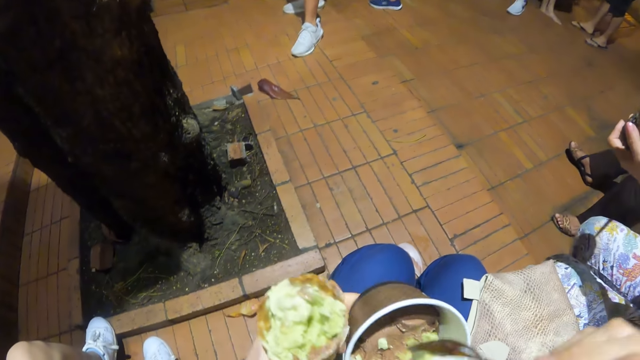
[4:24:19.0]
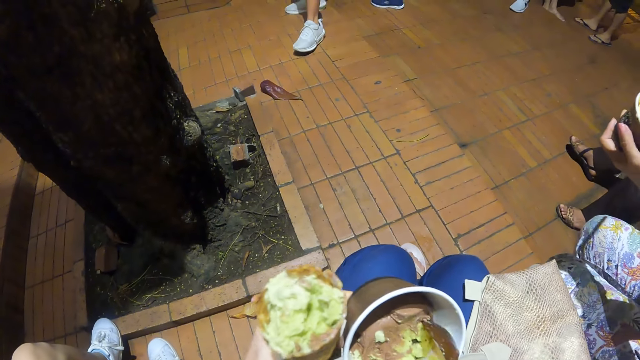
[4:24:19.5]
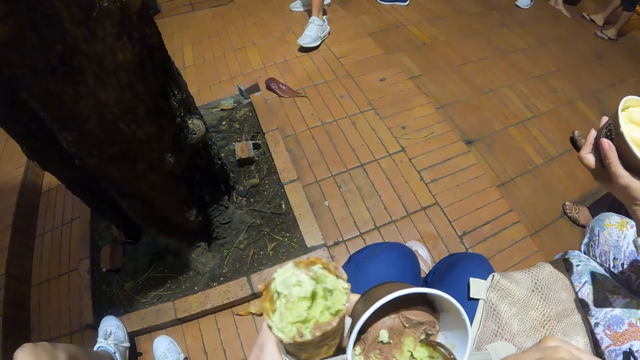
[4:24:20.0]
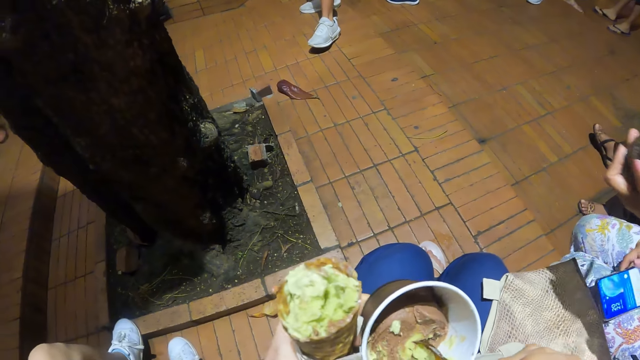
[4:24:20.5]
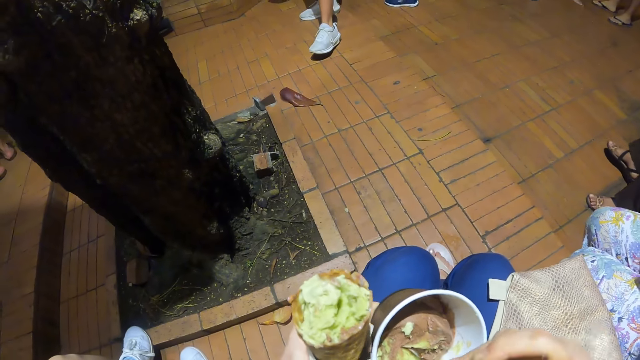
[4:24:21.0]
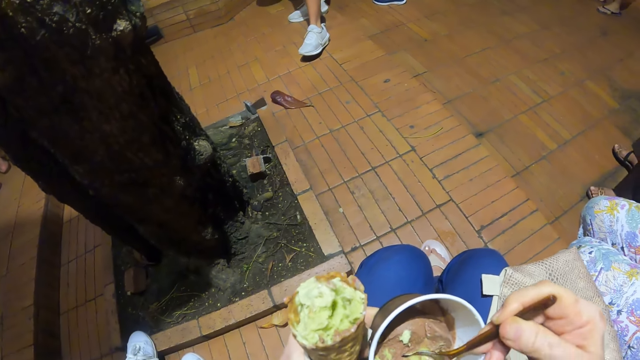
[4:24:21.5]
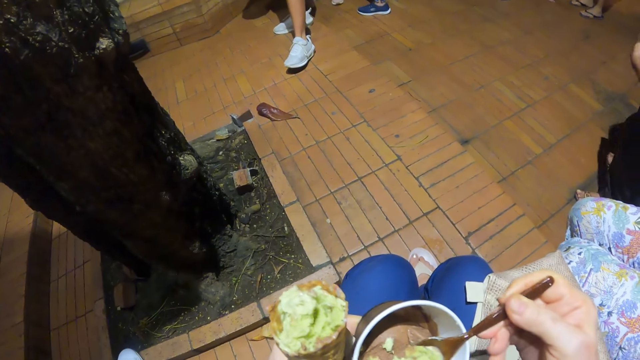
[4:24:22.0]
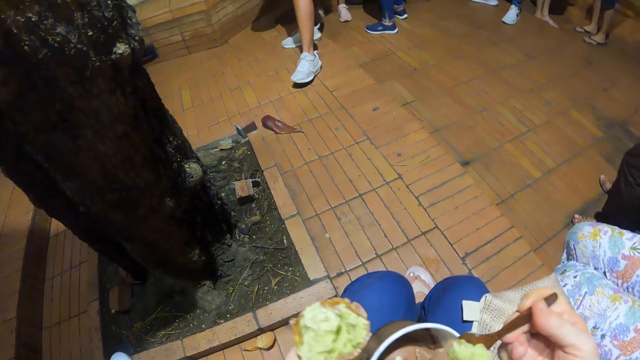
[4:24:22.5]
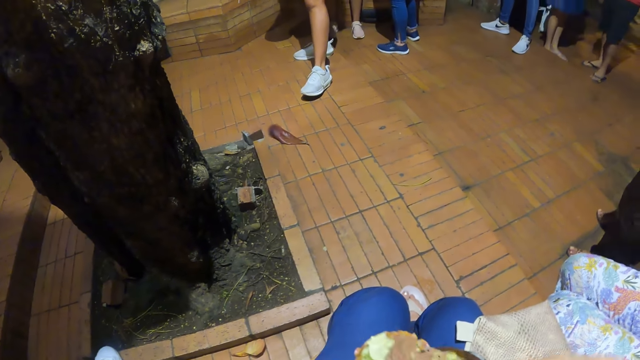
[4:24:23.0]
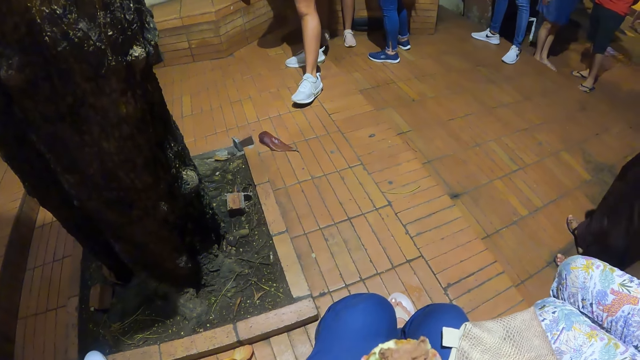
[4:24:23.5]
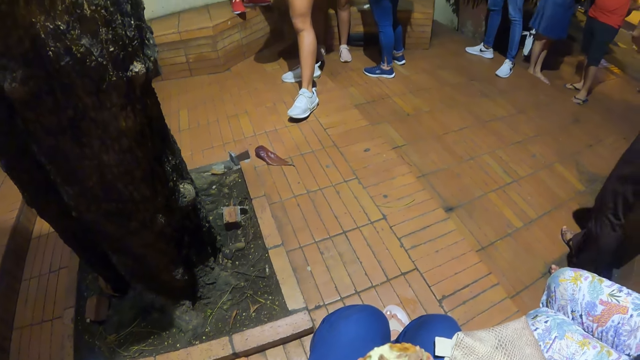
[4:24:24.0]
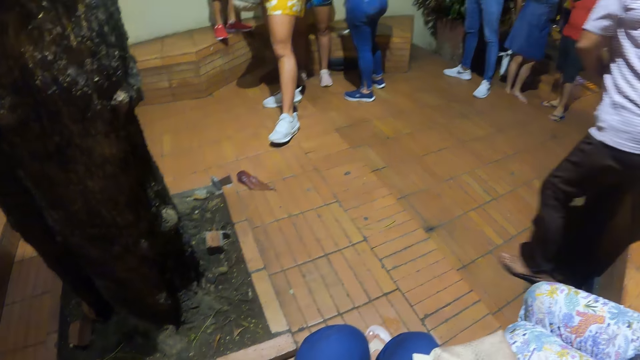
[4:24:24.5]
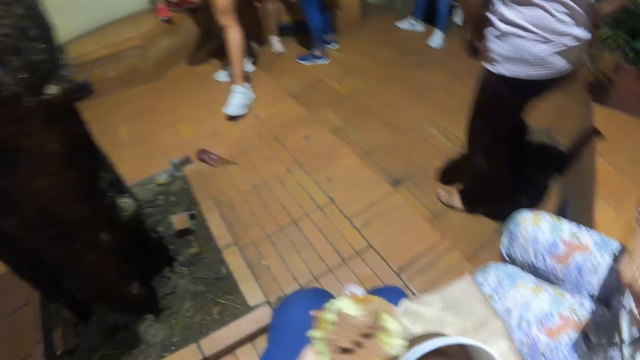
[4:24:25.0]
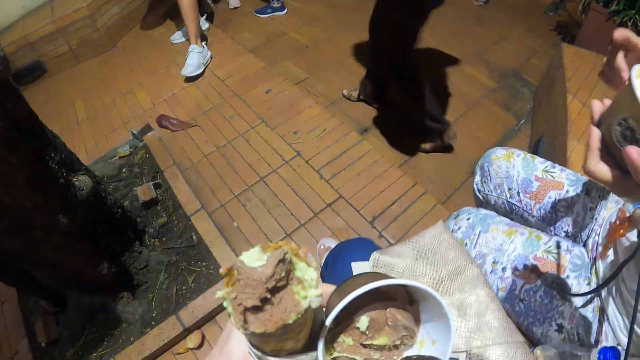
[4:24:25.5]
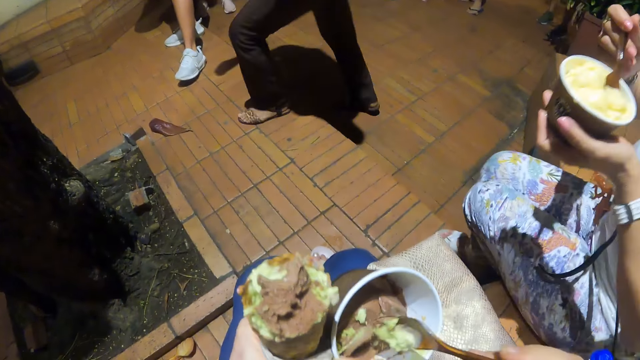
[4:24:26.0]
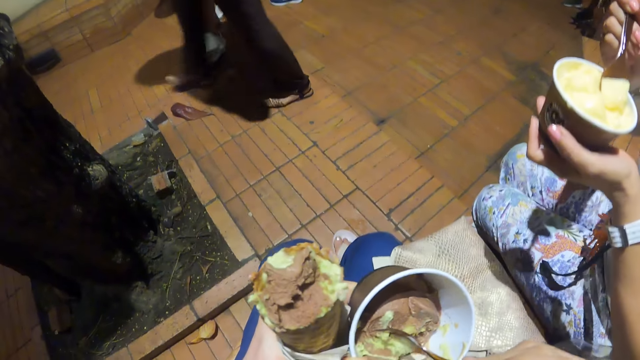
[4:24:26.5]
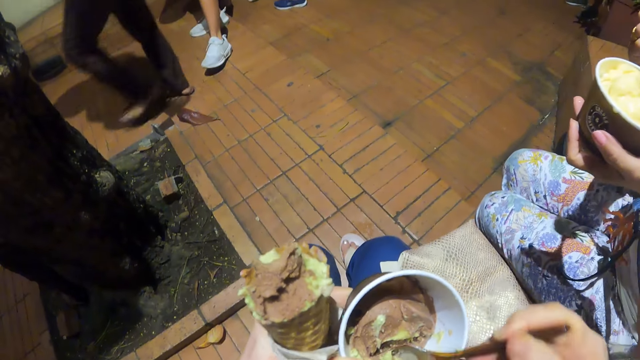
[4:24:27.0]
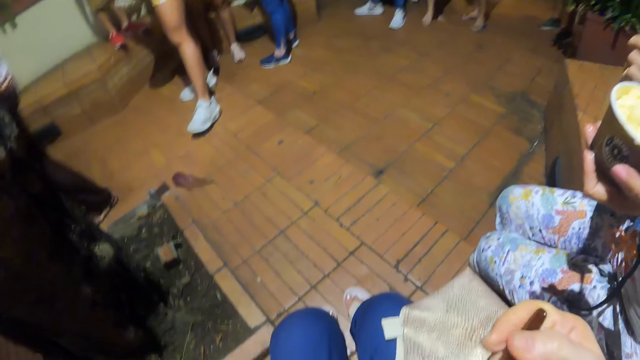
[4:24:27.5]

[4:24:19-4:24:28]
The camera wearer scoops ice cream with a spoon. They transfer the ice cream to the cone or cup. A woman moves the ice cream tin. The camera wearer scoops the ice cream with the spoon.

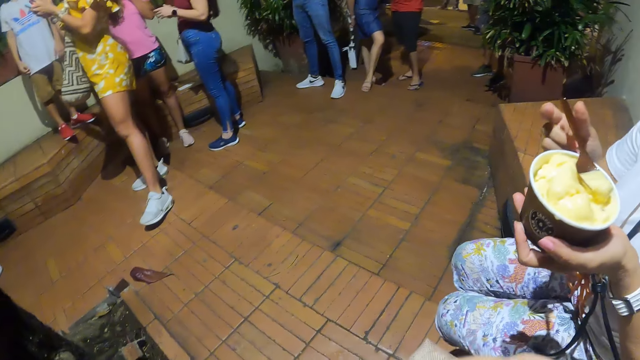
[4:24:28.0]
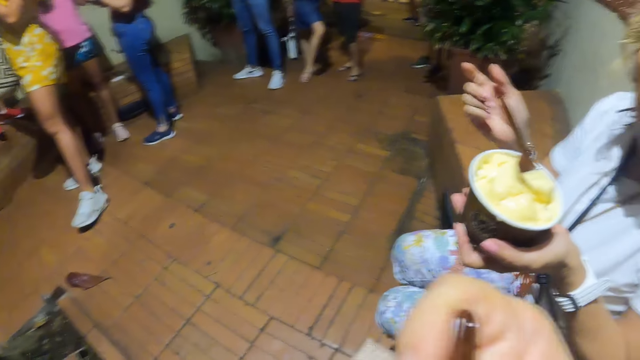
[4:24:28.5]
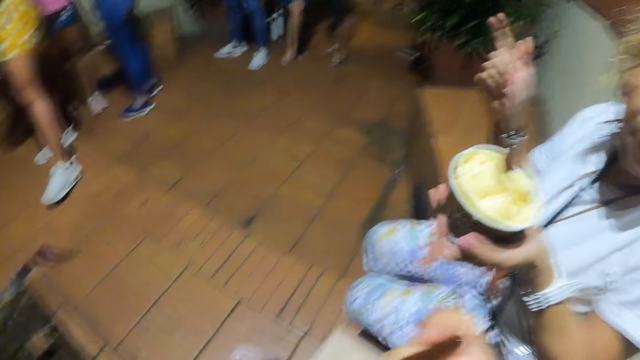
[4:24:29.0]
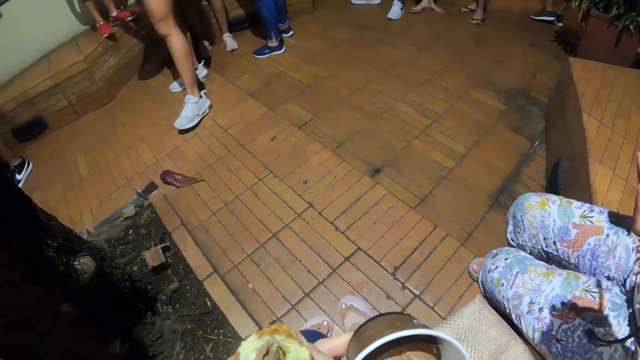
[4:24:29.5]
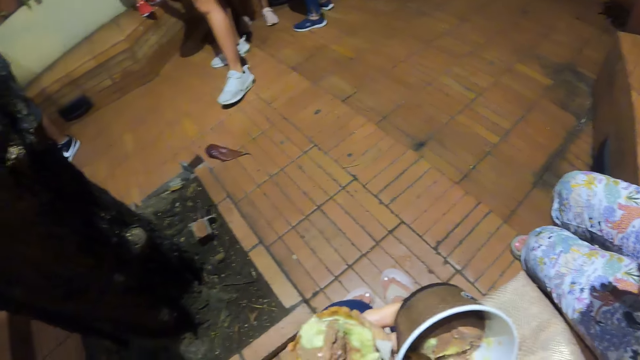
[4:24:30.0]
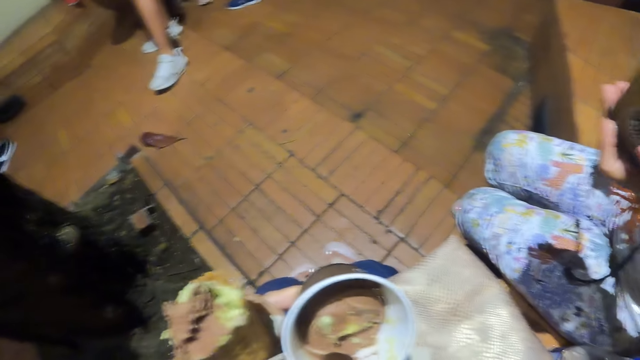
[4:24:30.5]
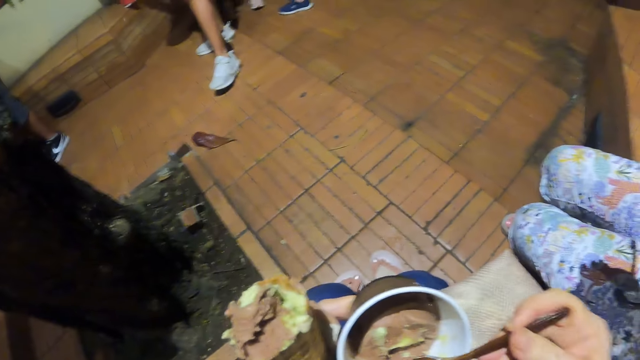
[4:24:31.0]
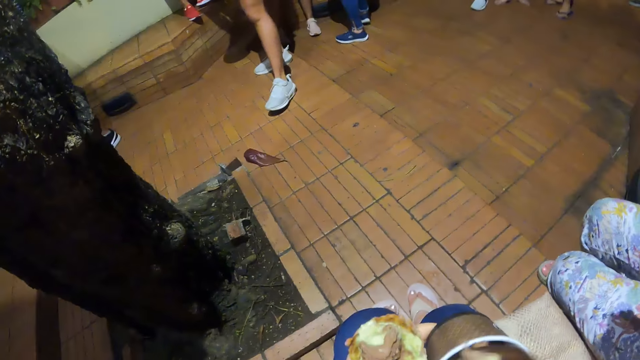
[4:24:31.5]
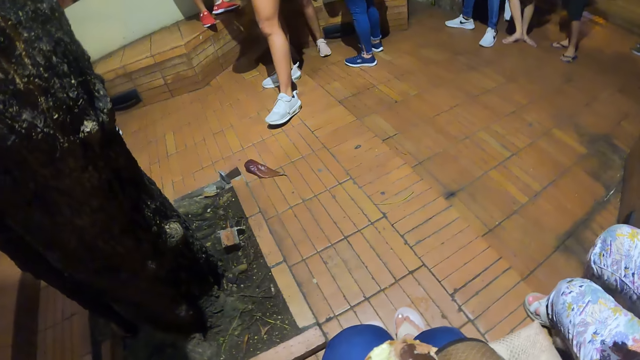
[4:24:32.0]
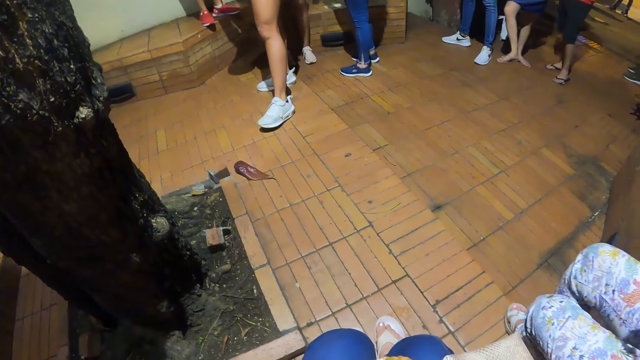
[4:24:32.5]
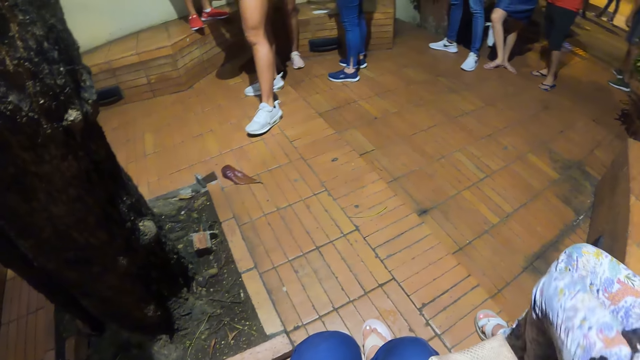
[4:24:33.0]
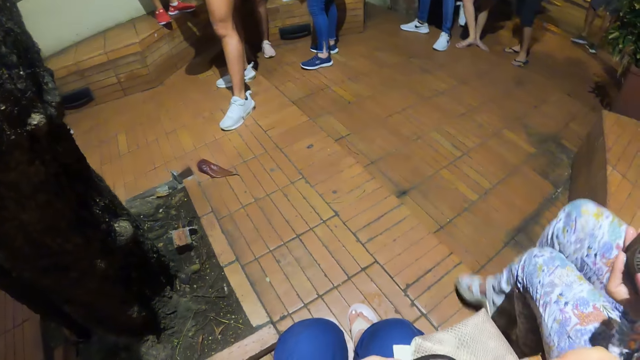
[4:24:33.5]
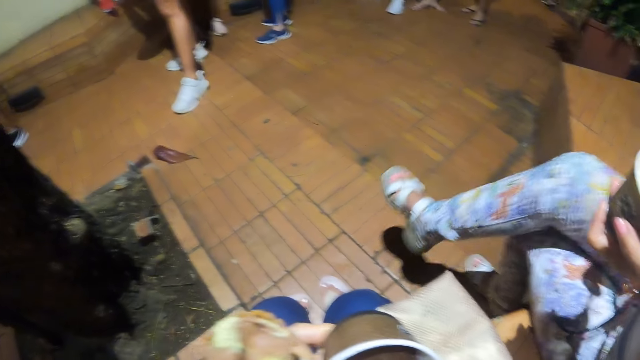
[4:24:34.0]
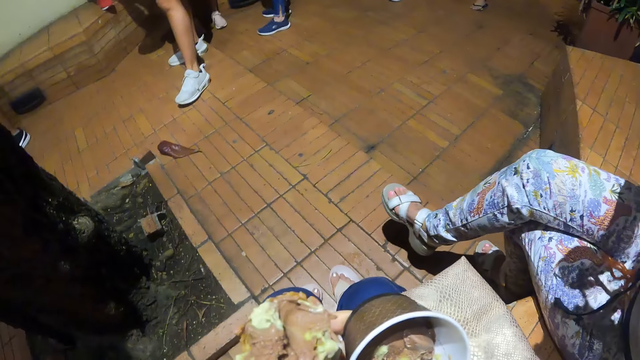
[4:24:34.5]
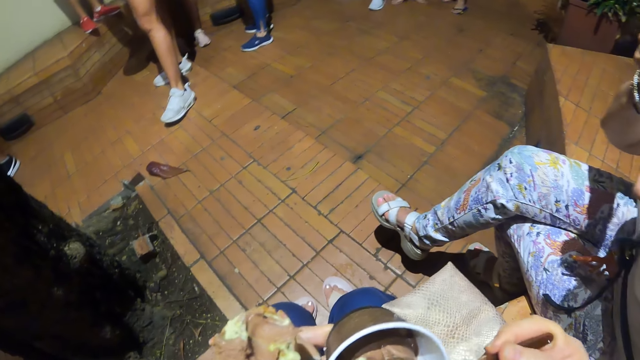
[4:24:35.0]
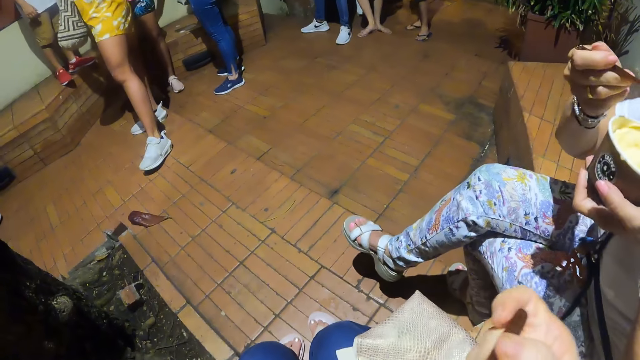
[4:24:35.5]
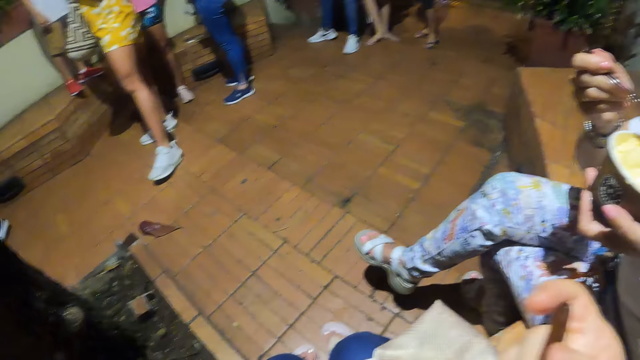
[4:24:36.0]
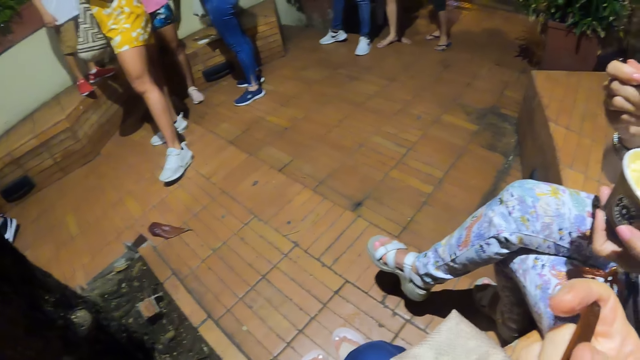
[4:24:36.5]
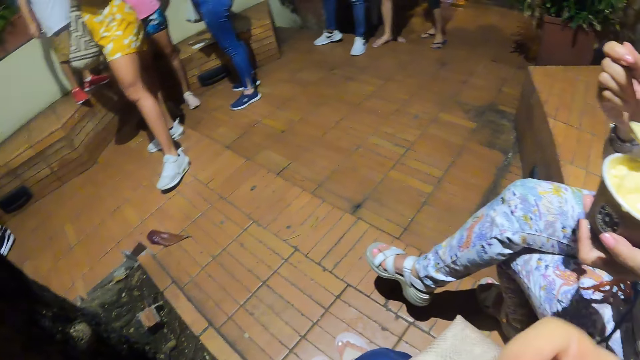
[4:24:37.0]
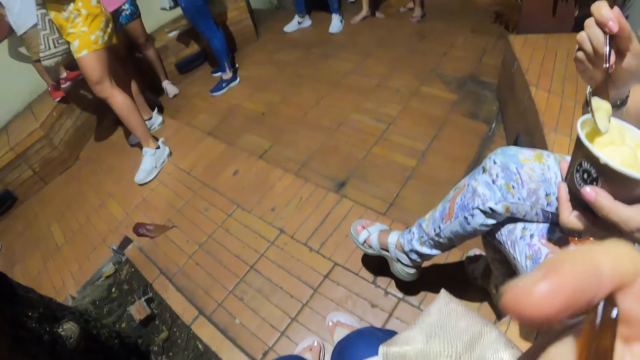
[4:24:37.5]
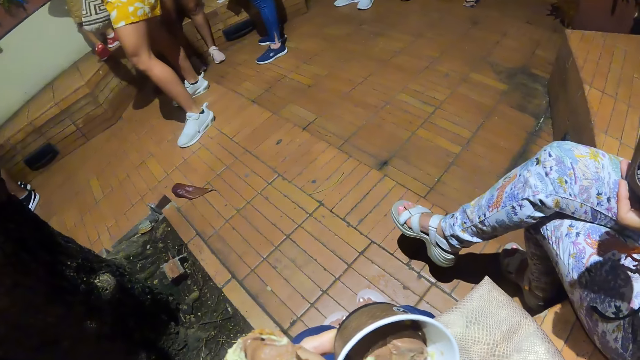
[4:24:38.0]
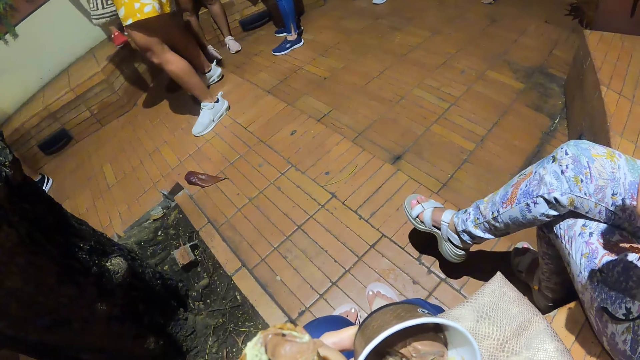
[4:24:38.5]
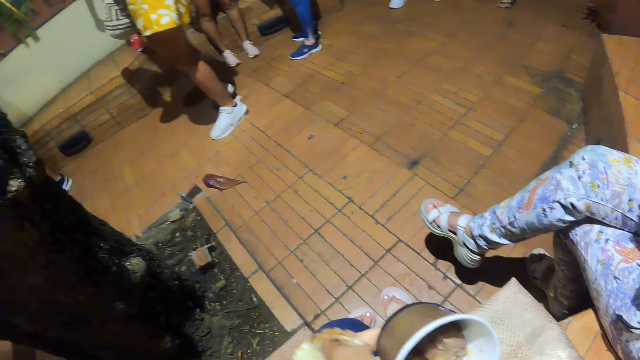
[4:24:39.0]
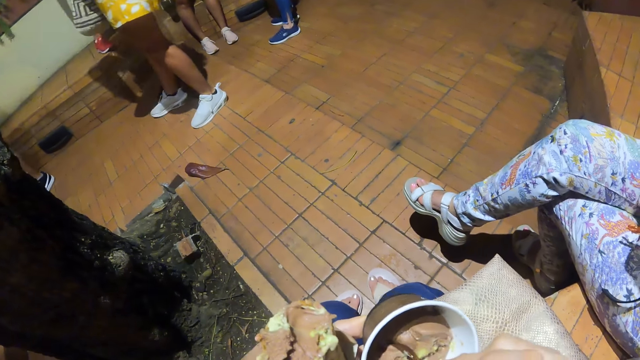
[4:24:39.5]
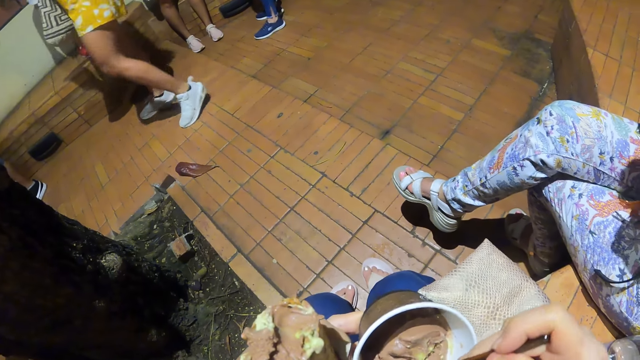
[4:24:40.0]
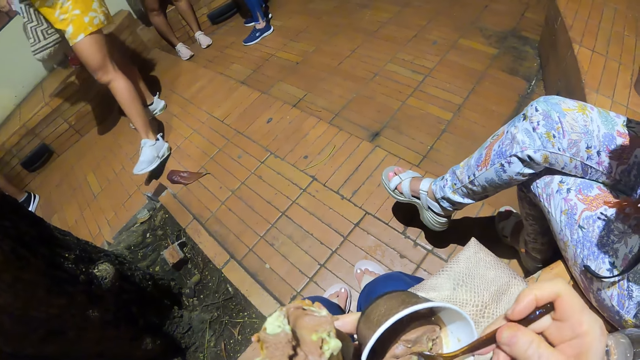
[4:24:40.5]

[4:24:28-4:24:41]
The camera wearer puts the food in the cup. They eat ice cream, converse with a woman. They scoop the ice cream with a spoon. They transfer the ice cream to the cone or cup. They look around. They scoop the ice cream with the spoon. The woman eats ice cream. The camera wearer eats the ice cream, scoops the ice cream. They put the food in the cup.
